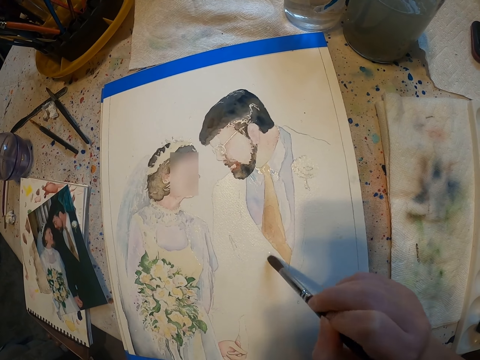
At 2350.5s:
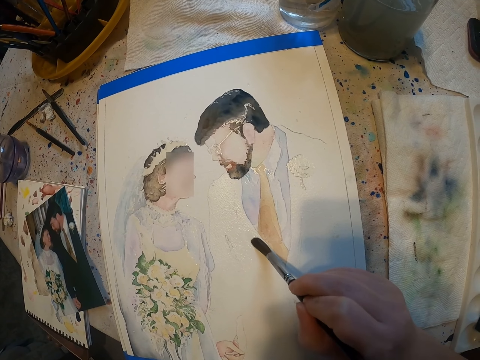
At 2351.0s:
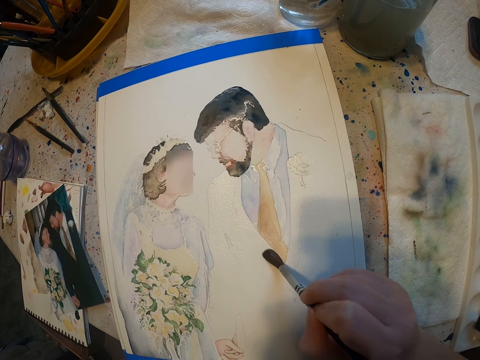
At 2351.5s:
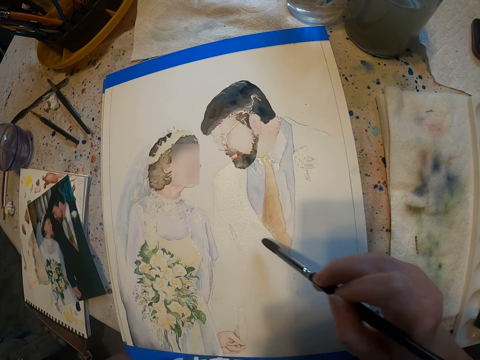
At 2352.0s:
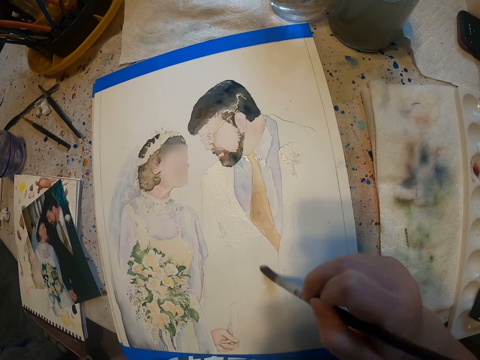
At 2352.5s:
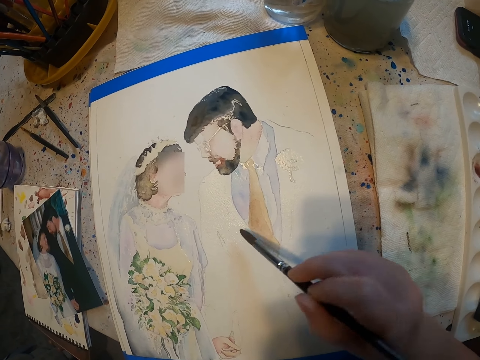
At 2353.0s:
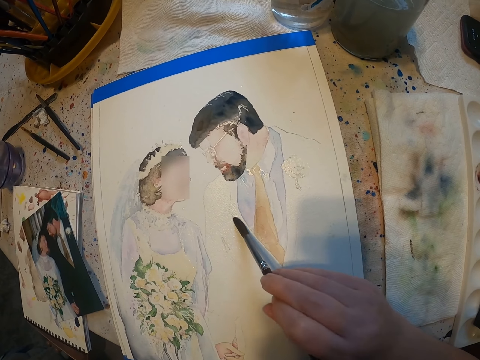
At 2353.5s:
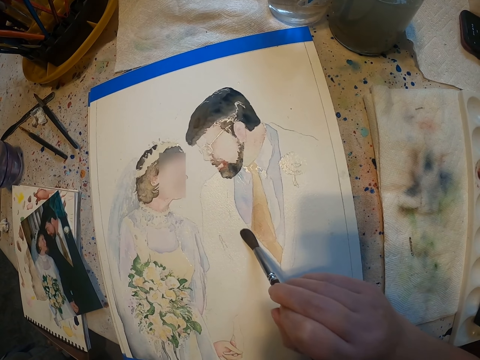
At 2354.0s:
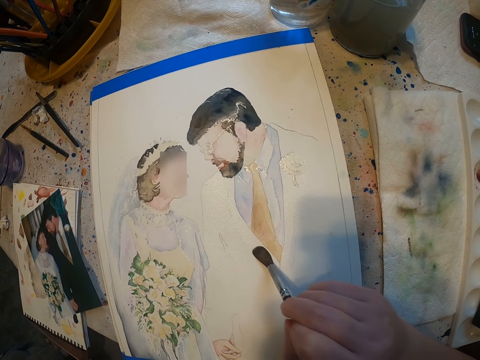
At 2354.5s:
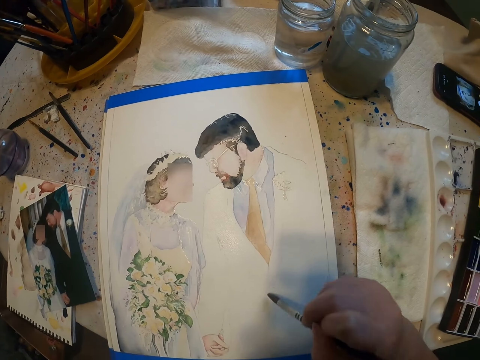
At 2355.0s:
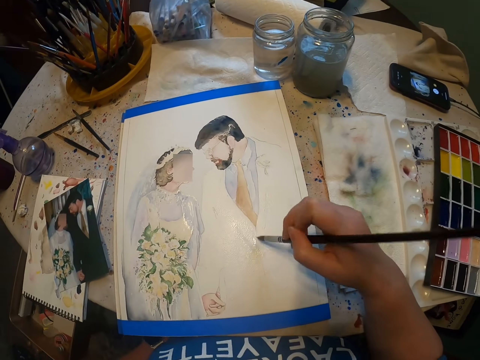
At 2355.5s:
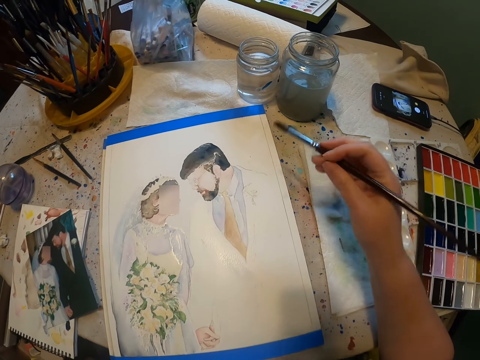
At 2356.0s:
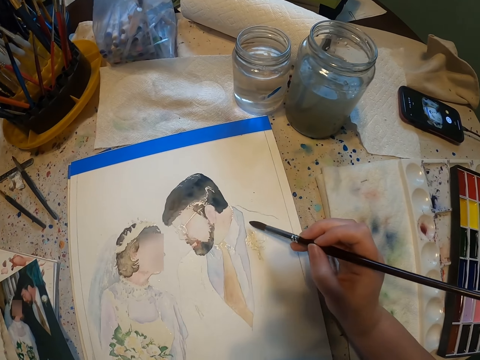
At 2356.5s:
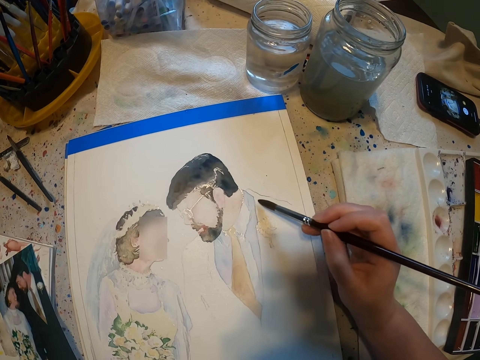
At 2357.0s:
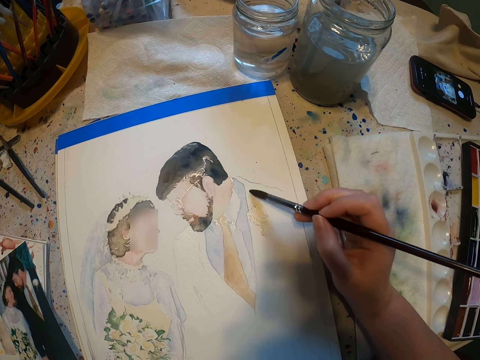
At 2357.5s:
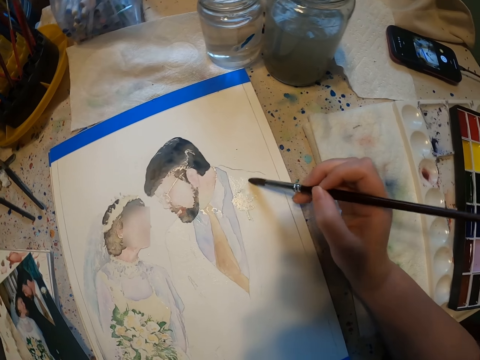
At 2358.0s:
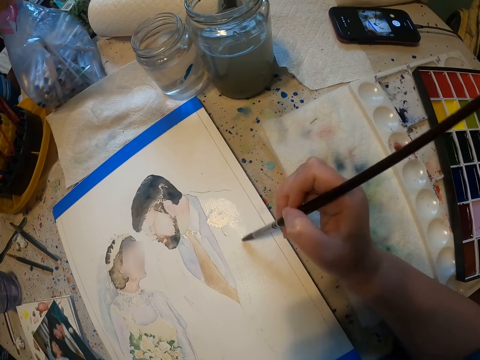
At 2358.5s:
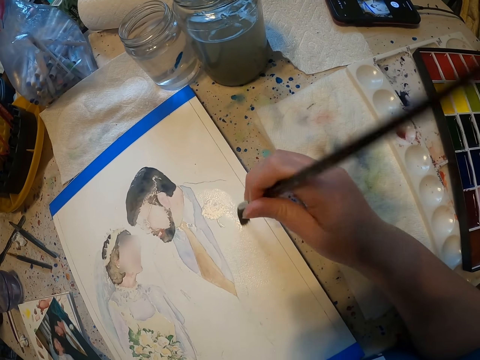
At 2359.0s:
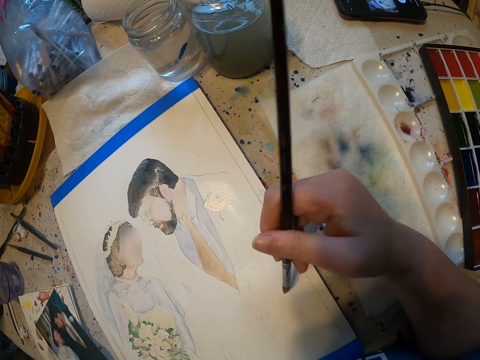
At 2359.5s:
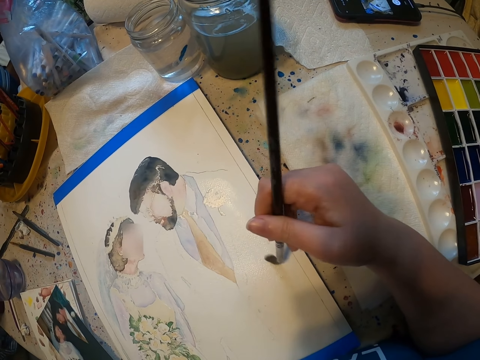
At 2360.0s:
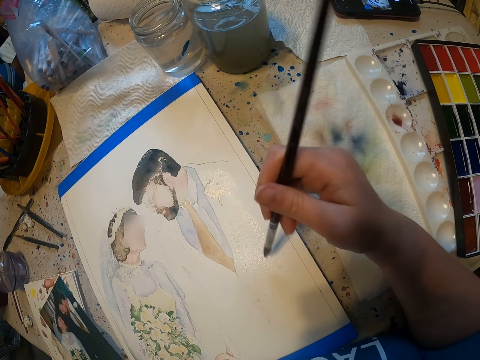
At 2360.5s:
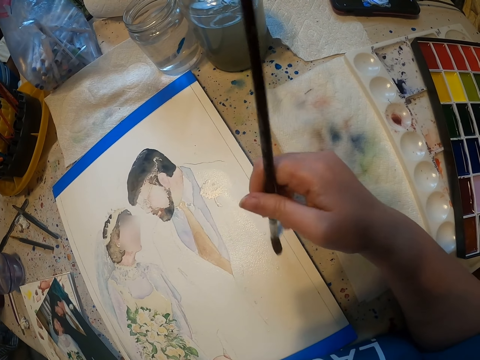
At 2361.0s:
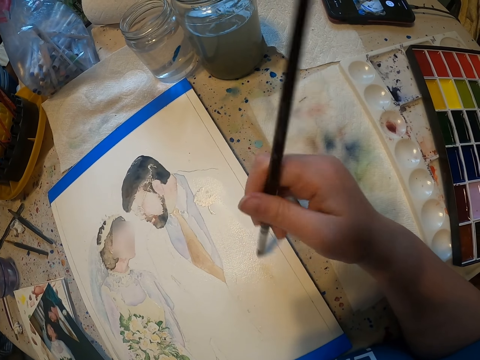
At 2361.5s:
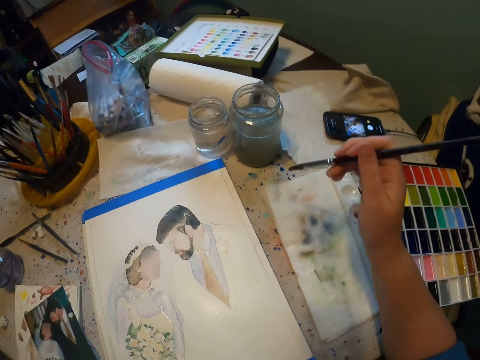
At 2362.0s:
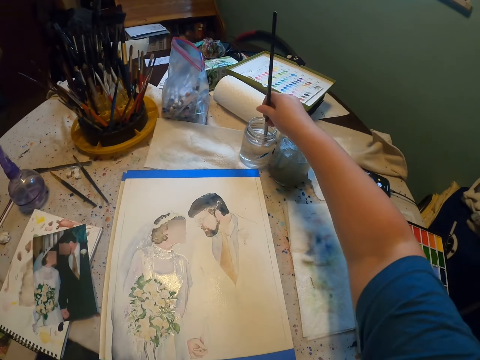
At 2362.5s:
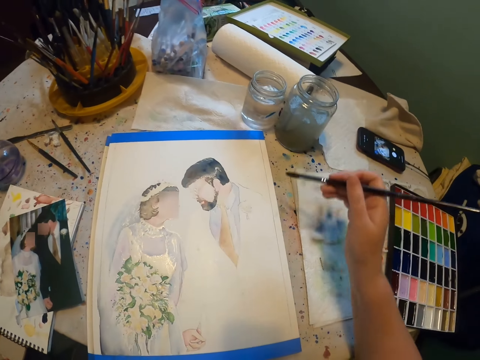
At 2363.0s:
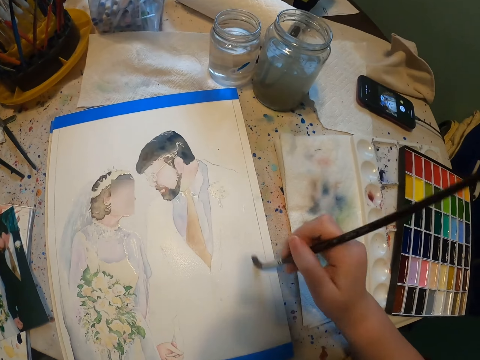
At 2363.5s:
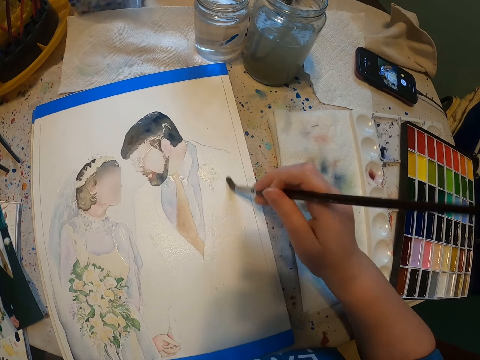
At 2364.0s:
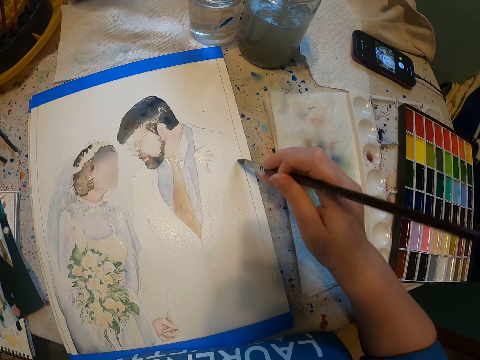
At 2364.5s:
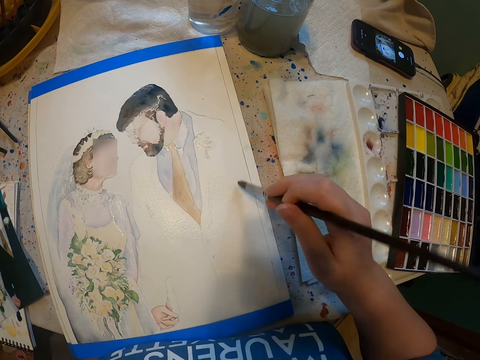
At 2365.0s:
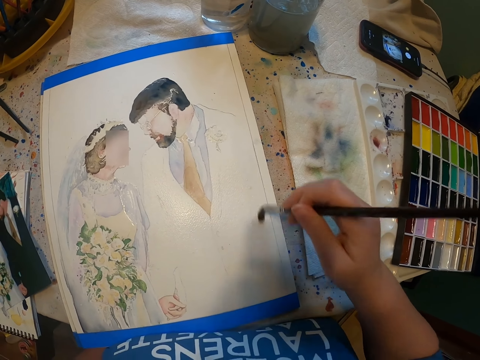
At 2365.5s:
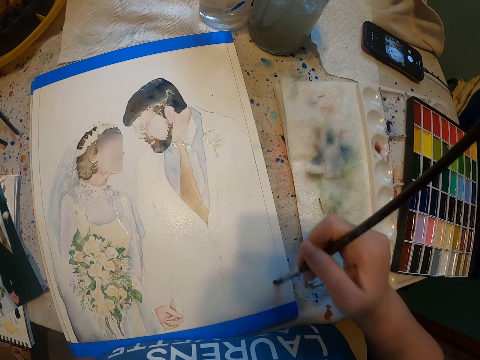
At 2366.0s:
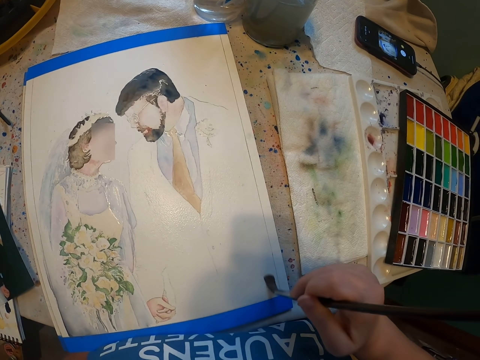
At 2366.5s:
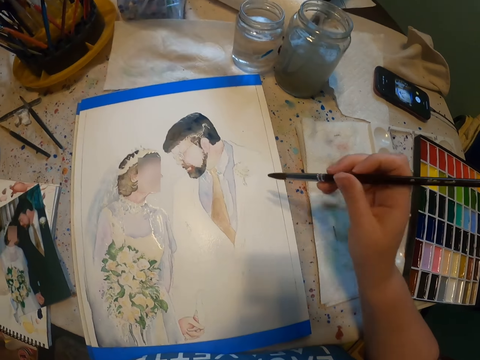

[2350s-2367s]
The camera wearer dips the paint brush in a water color. They paint the sketch with the brush.

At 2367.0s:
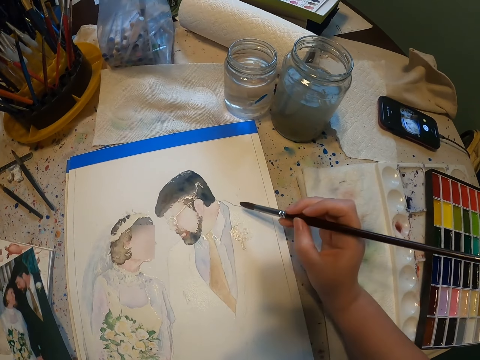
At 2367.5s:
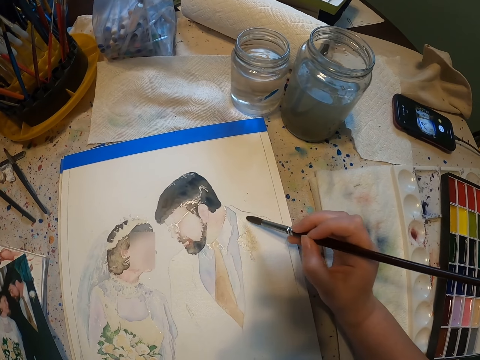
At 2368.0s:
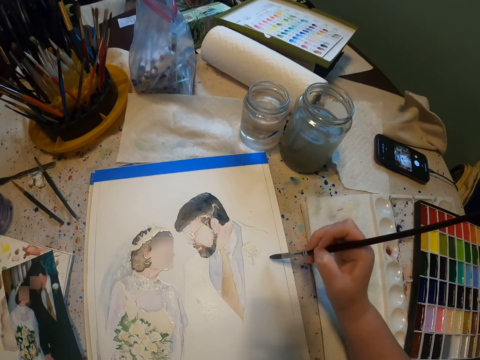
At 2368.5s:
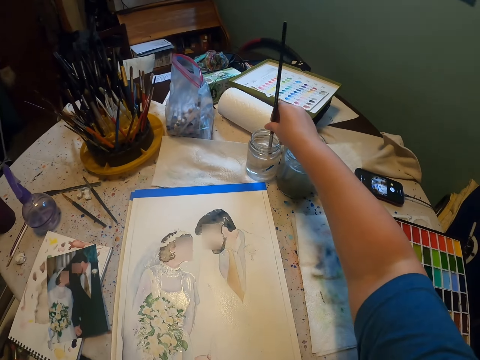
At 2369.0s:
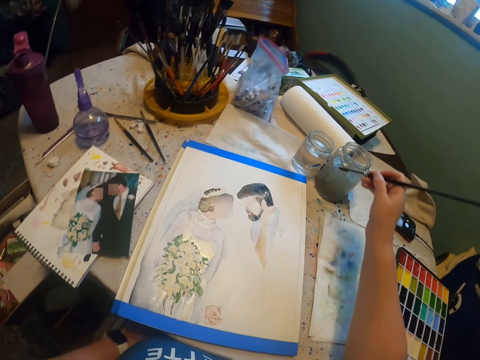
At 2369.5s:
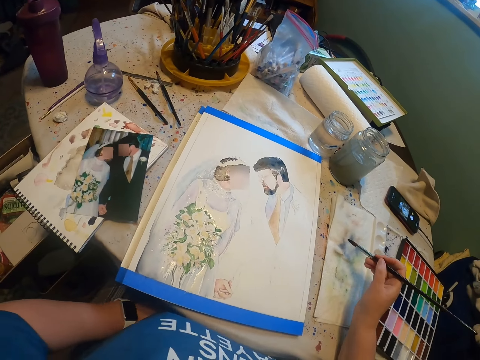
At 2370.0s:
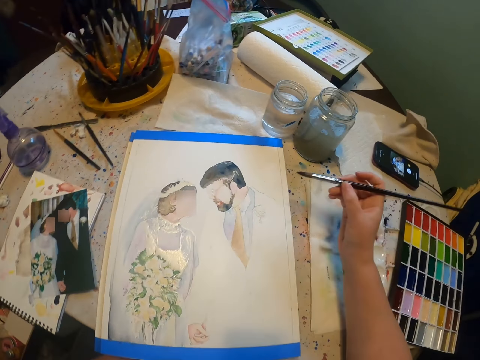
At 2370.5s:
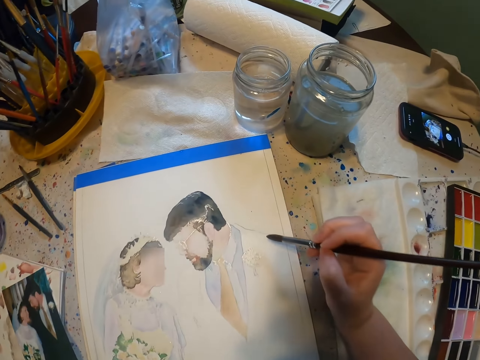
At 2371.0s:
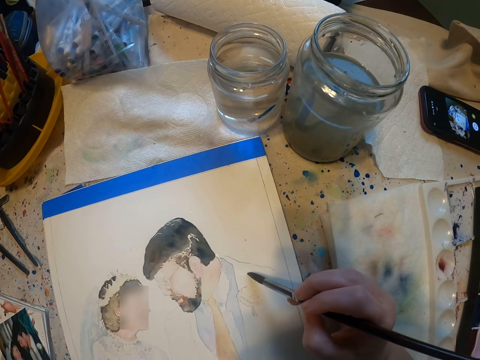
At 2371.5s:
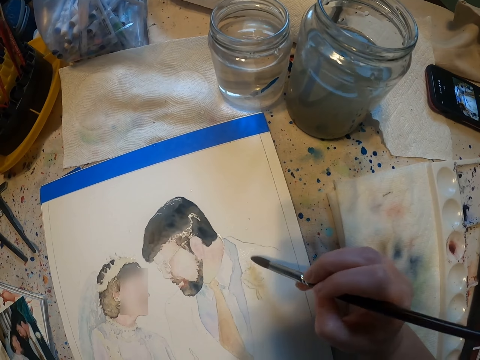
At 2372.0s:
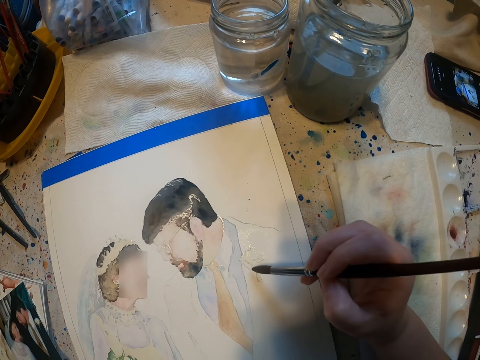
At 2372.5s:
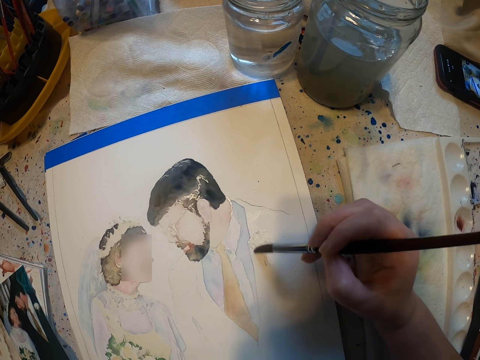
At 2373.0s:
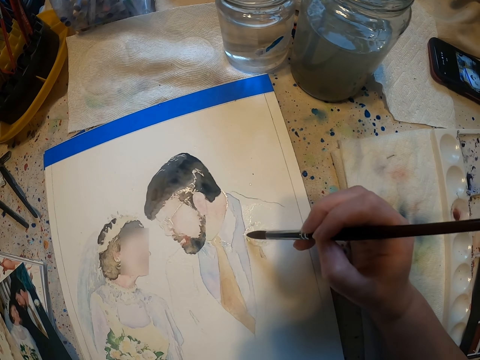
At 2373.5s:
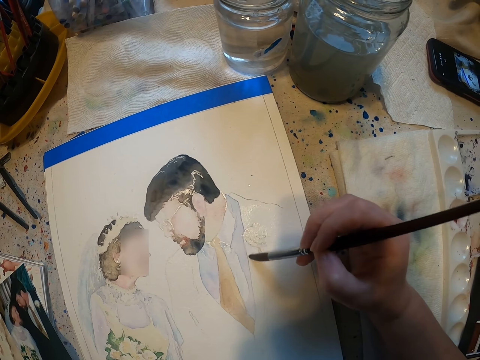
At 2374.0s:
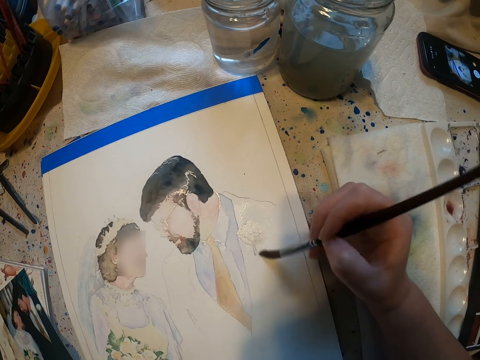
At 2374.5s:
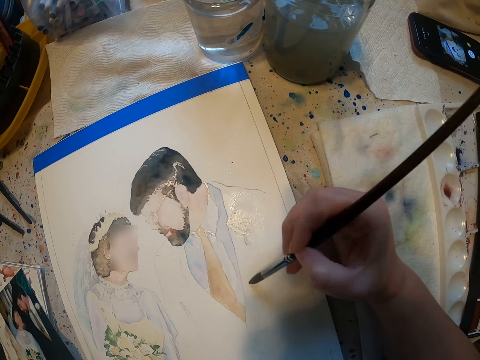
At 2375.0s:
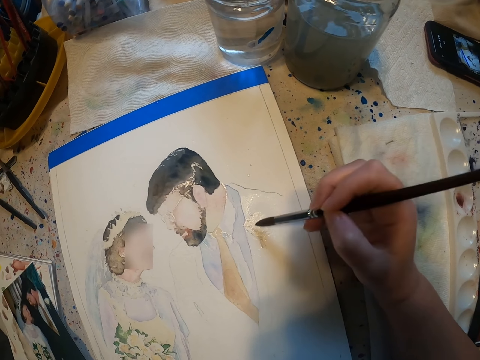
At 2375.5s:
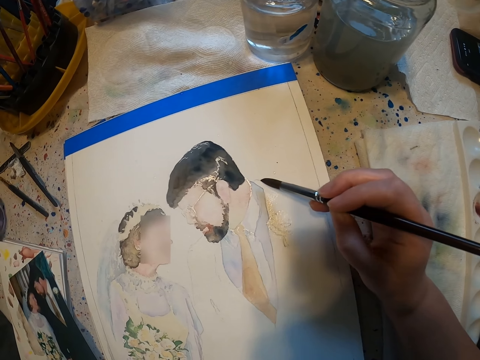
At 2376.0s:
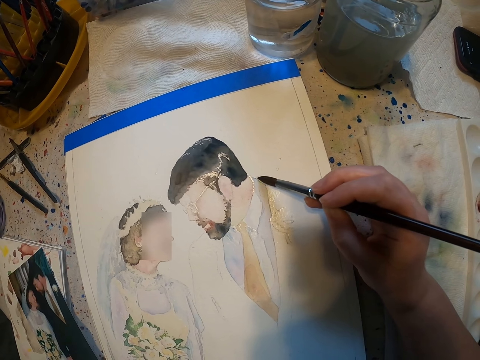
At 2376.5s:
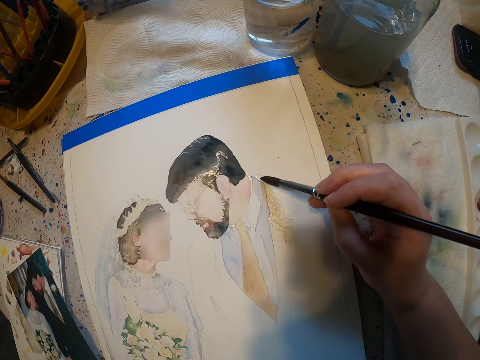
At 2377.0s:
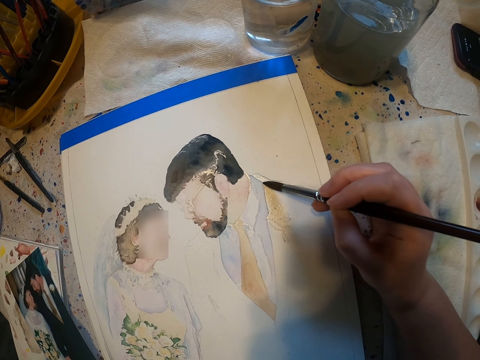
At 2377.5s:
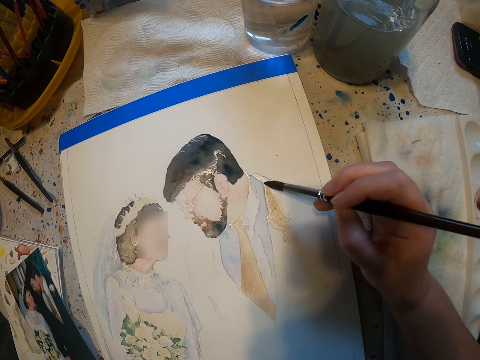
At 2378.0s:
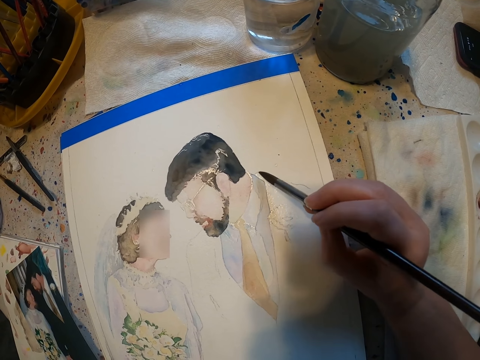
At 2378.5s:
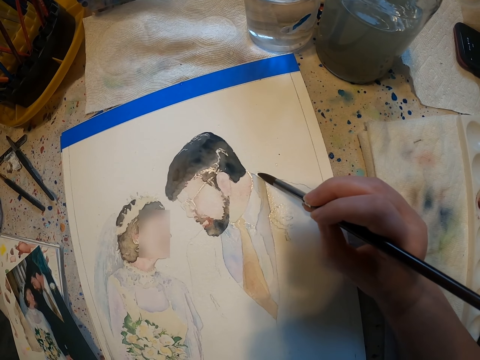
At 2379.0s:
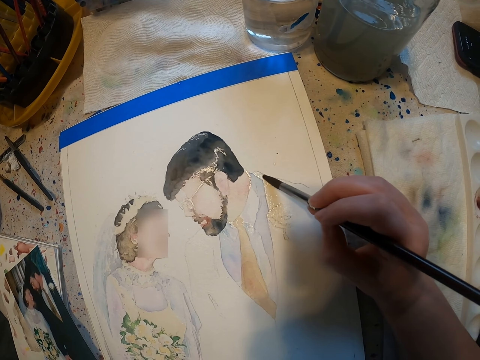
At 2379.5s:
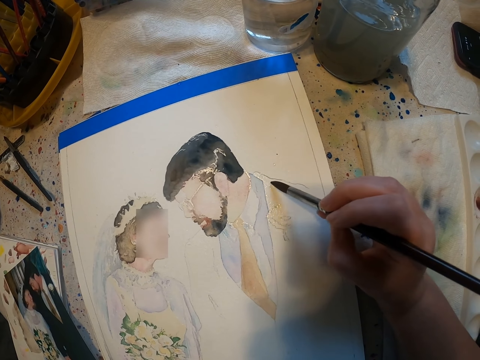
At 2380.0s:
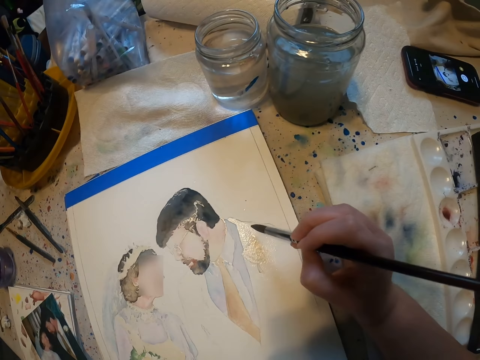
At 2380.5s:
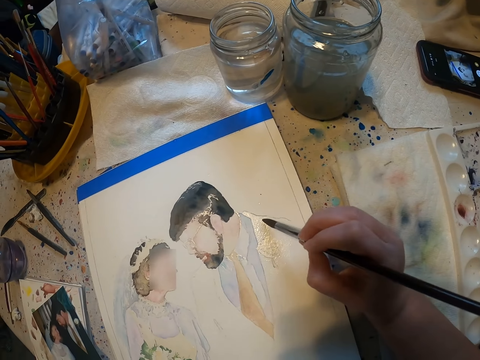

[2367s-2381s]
The camera wearer dips the paint brush in a water color. They paint on the paint paper.
